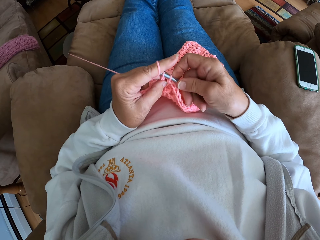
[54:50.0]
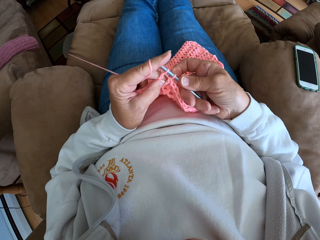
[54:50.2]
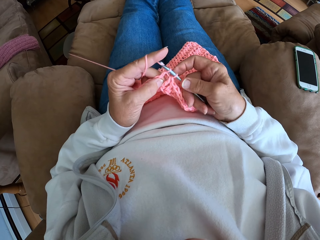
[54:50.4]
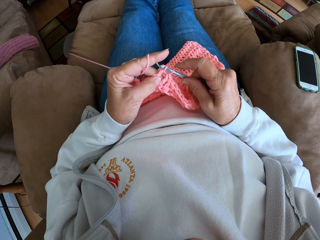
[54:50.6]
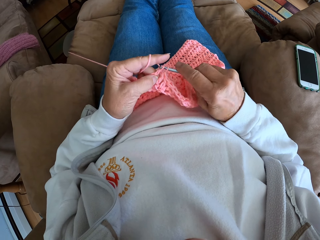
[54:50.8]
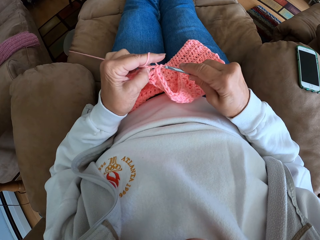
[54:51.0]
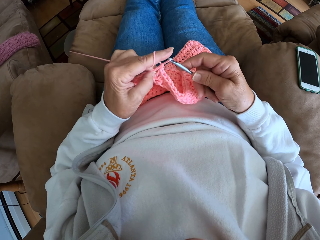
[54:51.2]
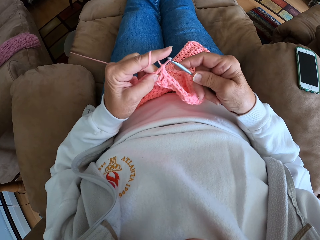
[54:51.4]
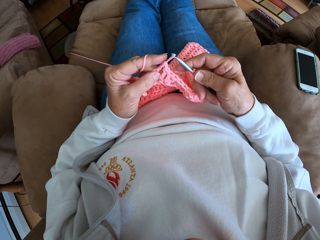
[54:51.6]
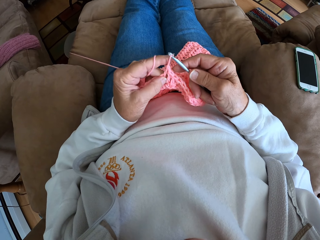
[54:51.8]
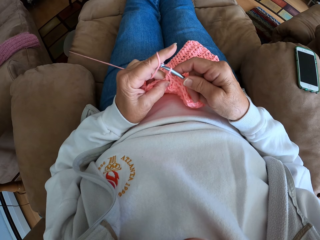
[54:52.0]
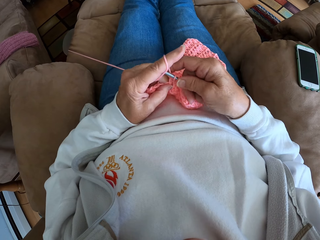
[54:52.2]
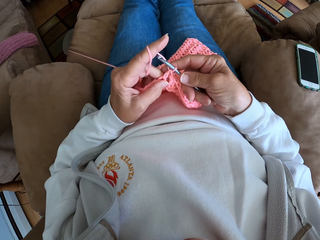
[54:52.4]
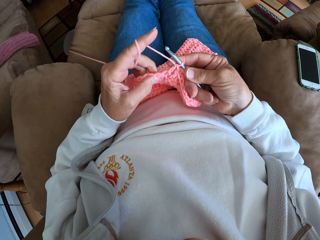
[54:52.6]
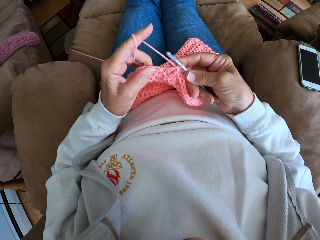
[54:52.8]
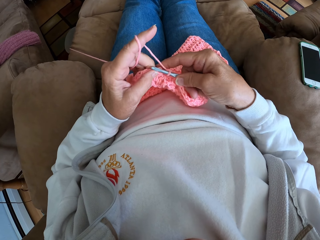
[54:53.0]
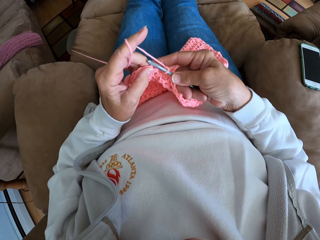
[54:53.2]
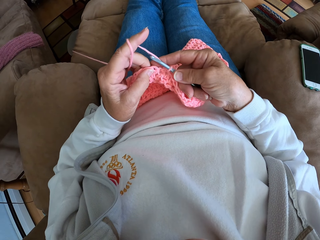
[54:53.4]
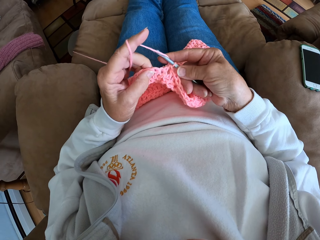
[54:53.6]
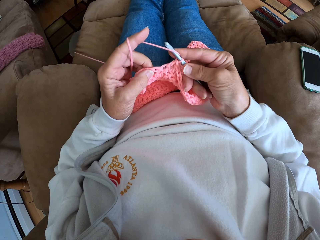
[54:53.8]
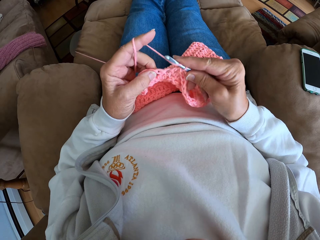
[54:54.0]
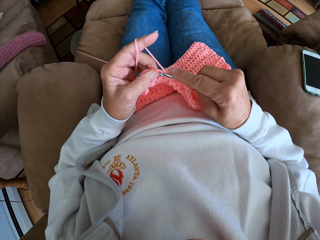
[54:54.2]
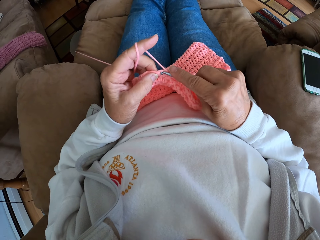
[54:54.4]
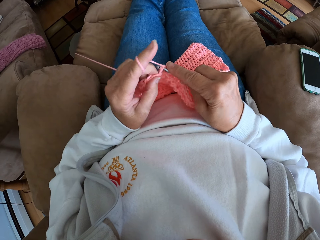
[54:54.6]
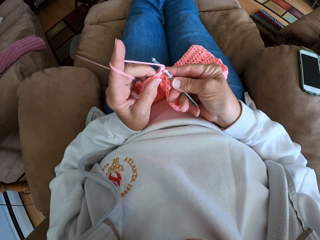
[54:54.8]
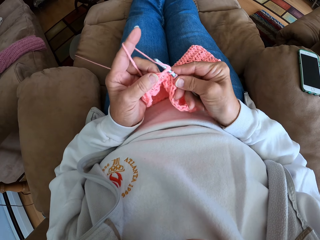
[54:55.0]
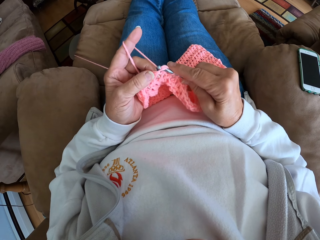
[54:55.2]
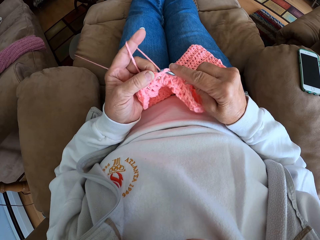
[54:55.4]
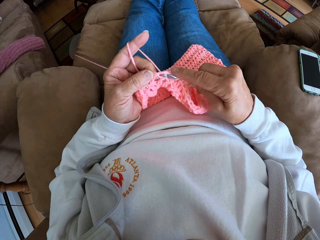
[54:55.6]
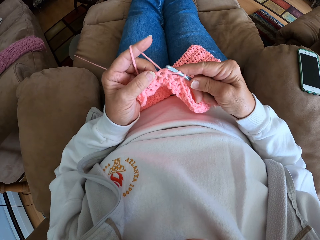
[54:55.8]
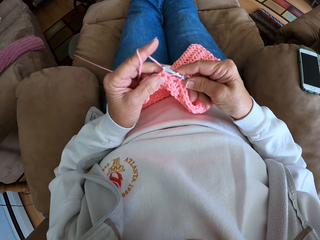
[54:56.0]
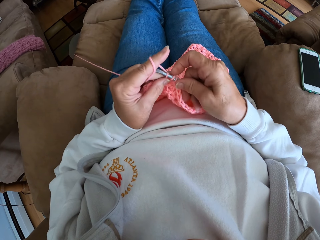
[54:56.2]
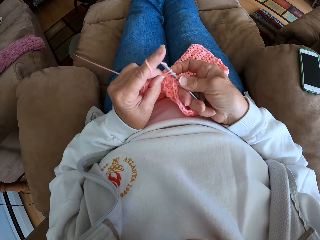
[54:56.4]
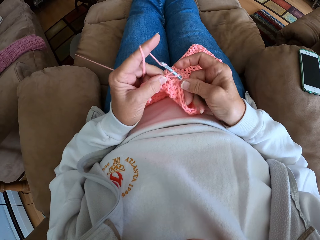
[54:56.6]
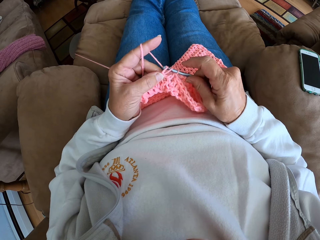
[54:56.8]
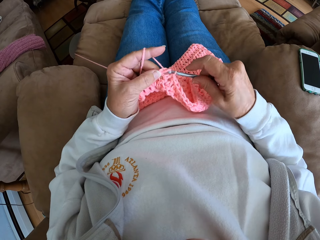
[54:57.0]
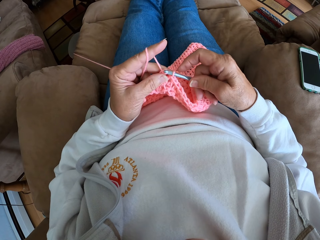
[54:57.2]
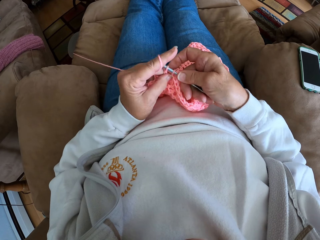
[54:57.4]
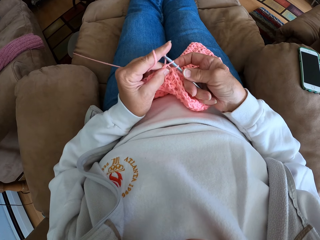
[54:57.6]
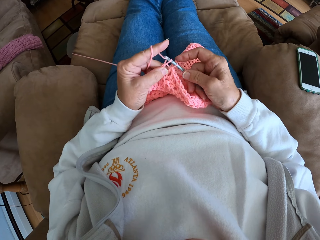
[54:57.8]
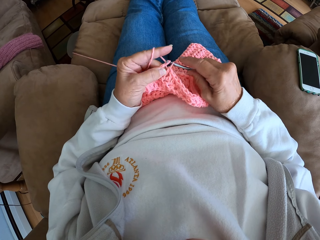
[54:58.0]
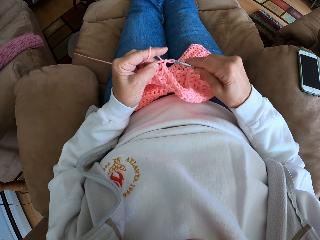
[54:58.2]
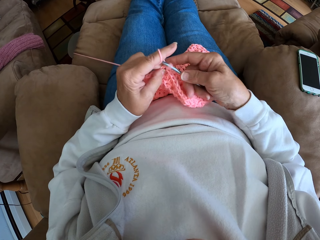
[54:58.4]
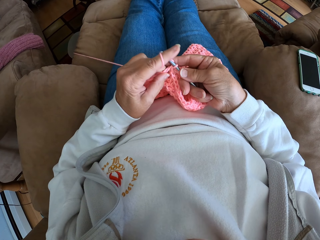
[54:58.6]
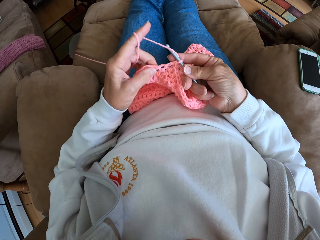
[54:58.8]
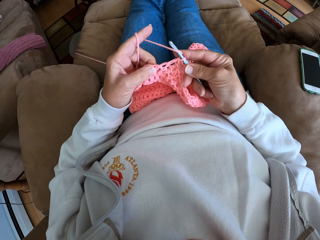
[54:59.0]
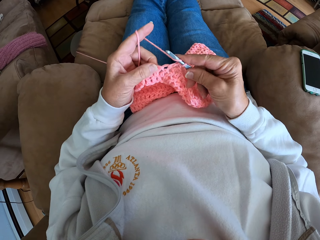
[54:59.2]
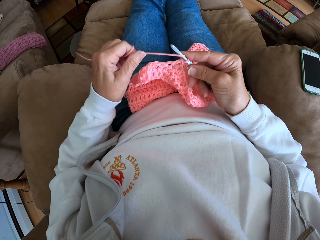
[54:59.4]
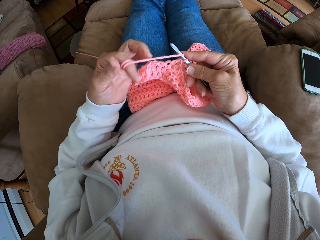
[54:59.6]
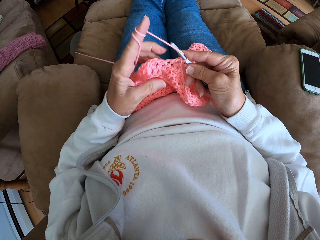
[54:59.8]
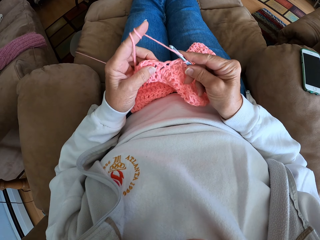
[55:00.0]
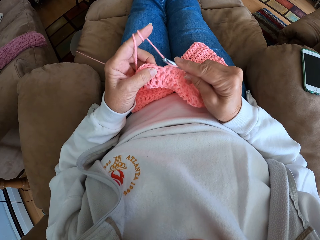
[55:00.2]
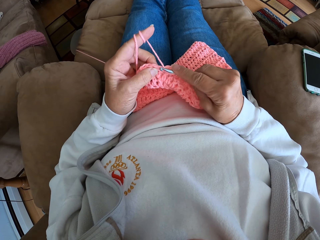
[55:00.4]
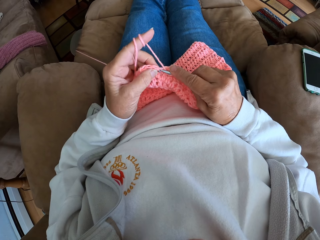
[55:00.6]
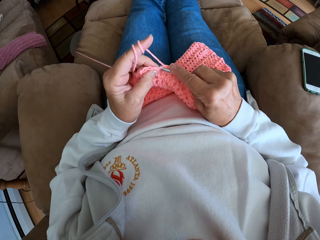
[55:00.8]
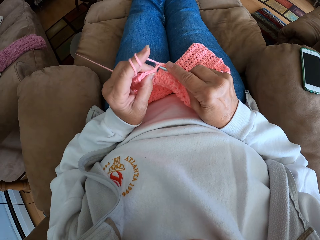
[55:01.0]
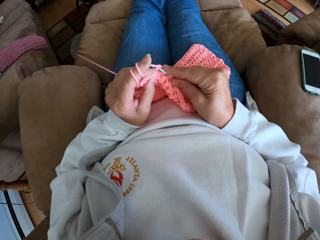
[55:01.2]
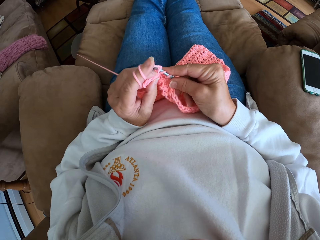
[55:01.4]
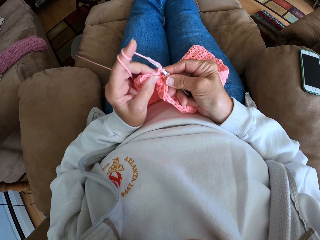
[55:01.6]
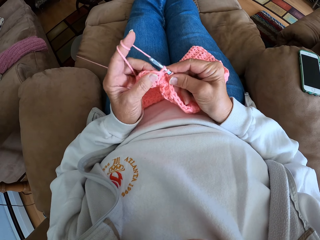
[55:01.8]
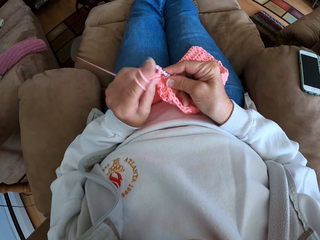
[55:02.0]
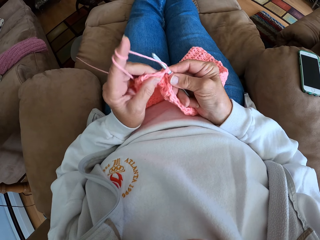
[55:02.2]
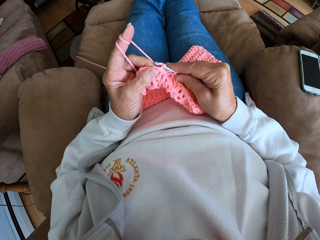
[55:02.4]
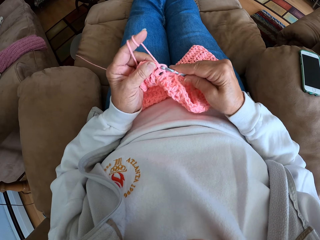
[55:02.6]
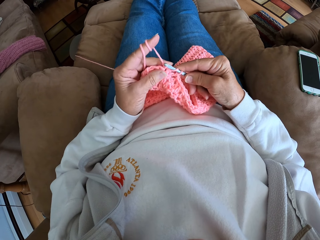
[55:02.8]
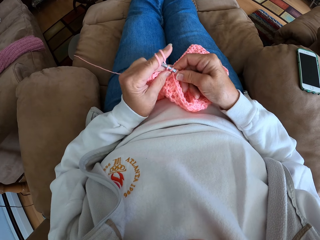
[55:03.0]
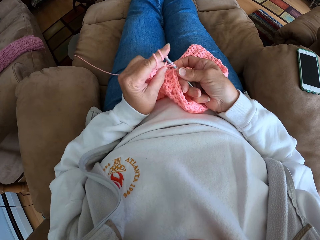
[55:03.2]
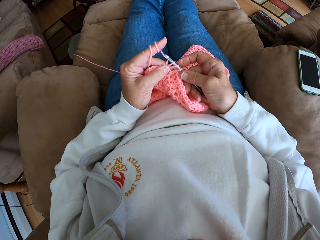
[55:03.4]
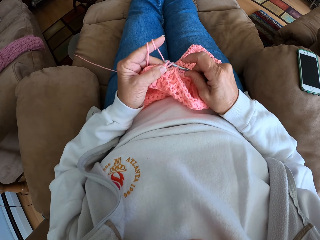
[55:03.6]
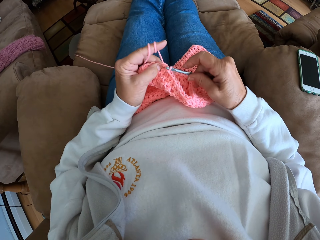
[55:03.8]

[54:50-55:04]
The camera wearer twists the yarn around her left hand again. She continues crocheting with the yarn.

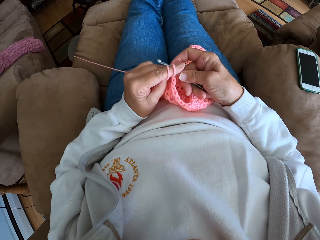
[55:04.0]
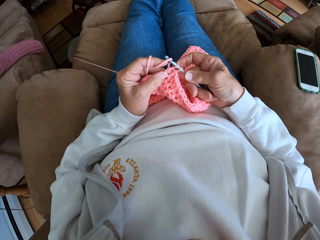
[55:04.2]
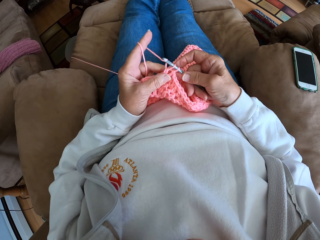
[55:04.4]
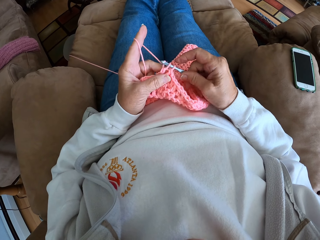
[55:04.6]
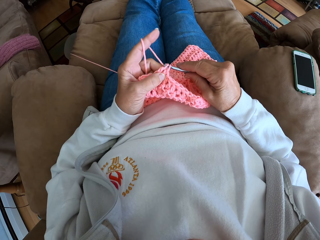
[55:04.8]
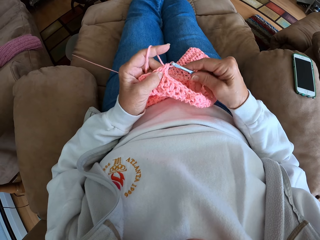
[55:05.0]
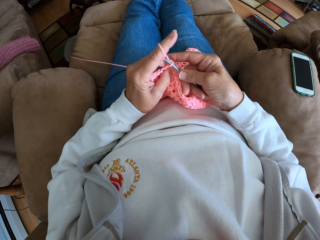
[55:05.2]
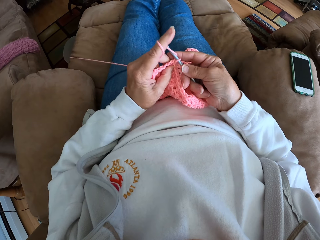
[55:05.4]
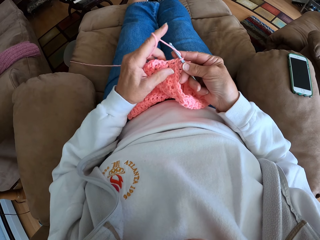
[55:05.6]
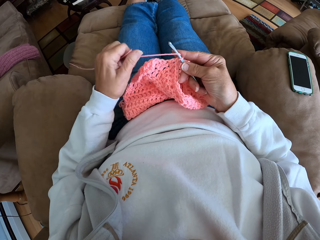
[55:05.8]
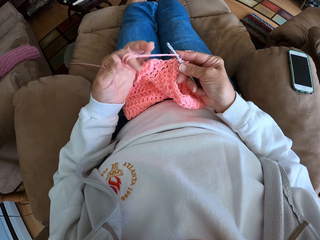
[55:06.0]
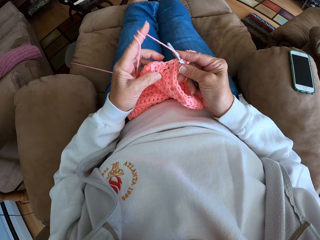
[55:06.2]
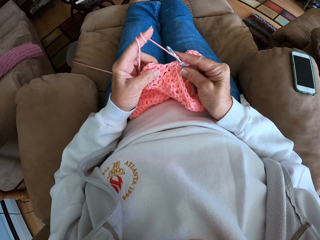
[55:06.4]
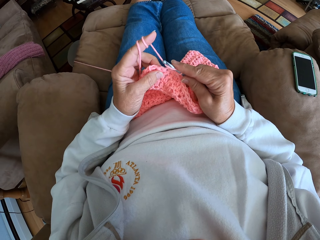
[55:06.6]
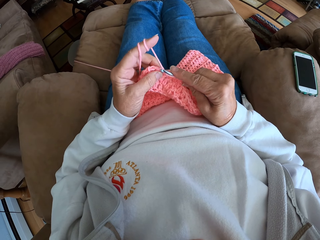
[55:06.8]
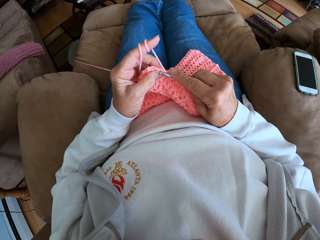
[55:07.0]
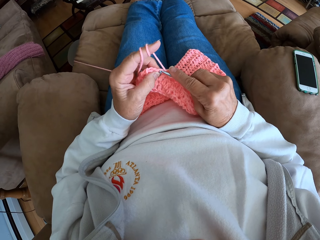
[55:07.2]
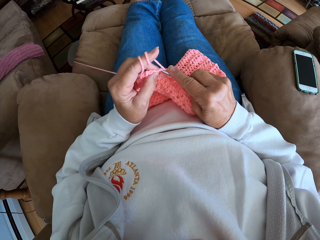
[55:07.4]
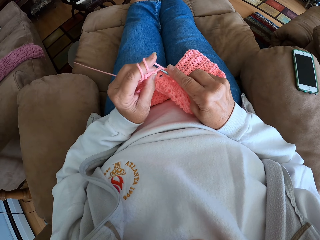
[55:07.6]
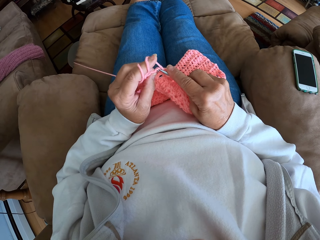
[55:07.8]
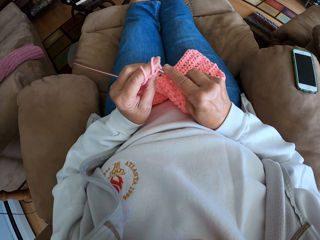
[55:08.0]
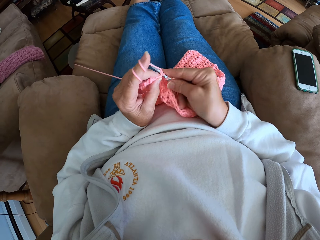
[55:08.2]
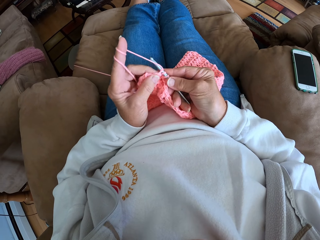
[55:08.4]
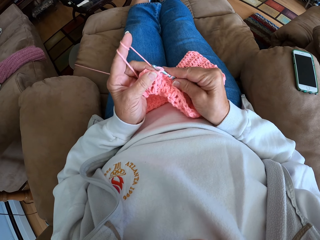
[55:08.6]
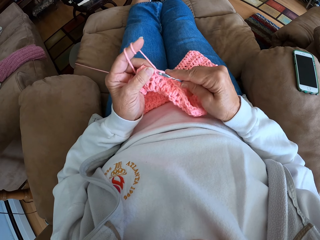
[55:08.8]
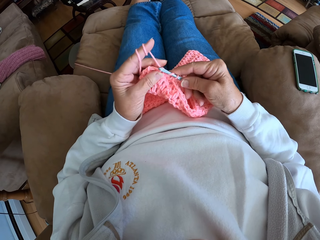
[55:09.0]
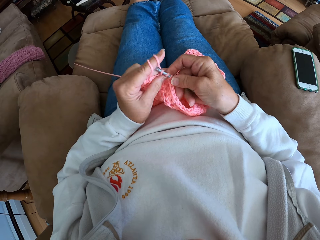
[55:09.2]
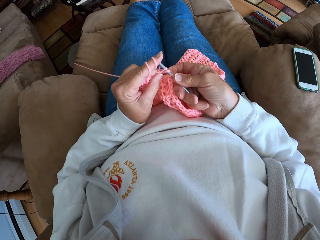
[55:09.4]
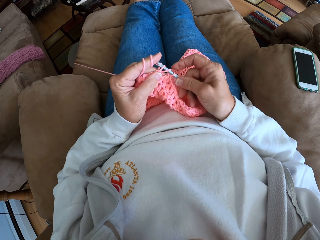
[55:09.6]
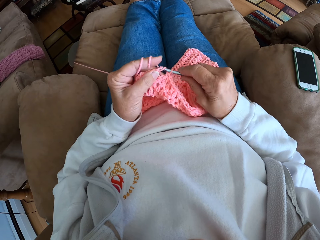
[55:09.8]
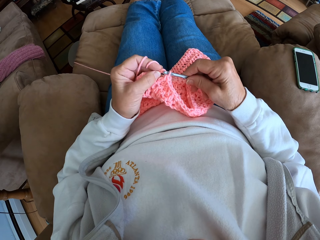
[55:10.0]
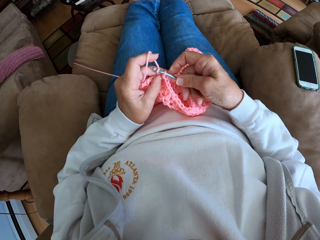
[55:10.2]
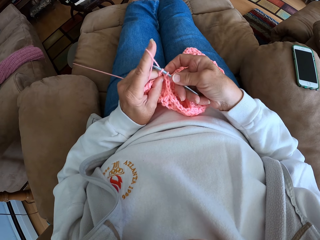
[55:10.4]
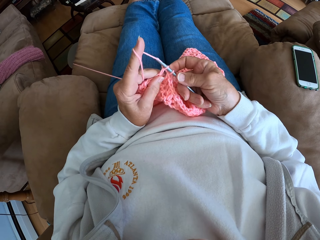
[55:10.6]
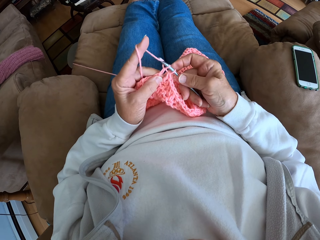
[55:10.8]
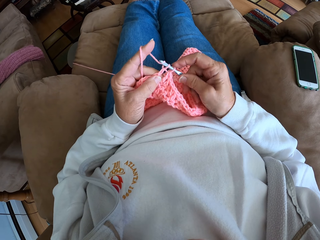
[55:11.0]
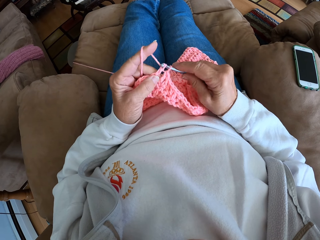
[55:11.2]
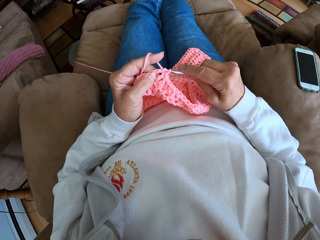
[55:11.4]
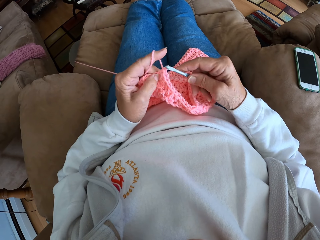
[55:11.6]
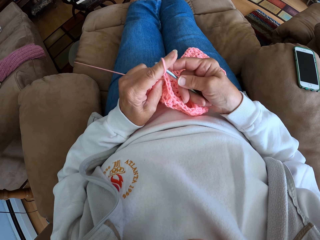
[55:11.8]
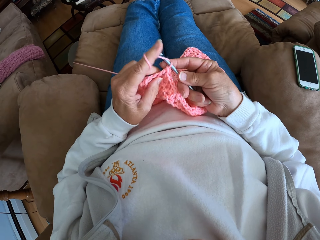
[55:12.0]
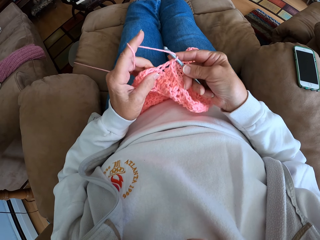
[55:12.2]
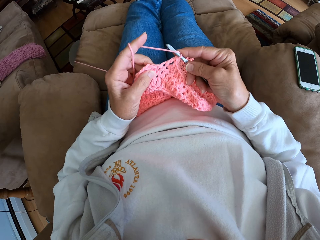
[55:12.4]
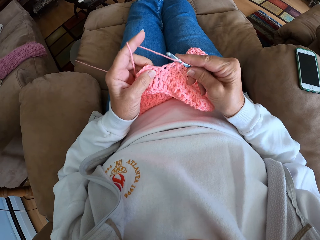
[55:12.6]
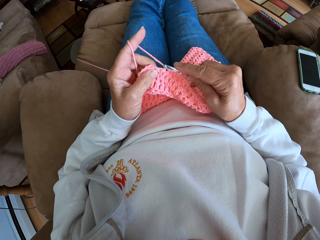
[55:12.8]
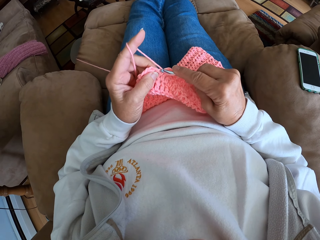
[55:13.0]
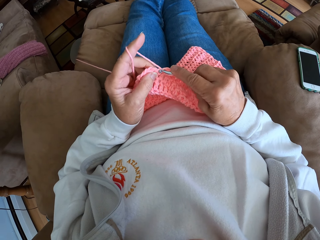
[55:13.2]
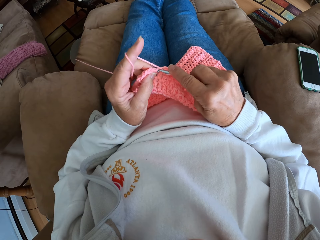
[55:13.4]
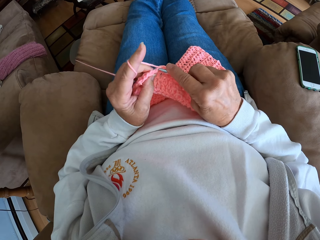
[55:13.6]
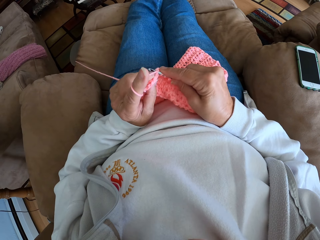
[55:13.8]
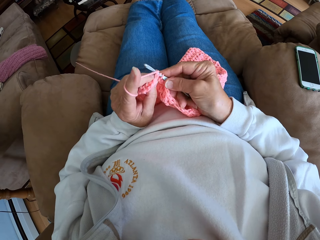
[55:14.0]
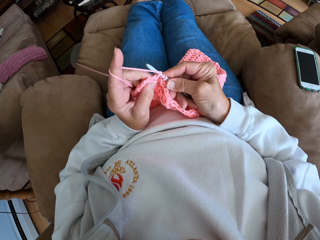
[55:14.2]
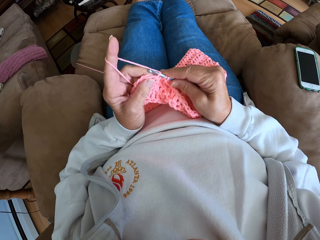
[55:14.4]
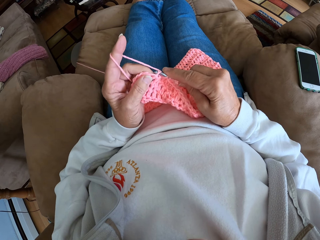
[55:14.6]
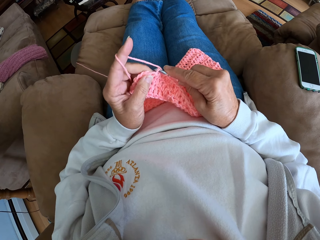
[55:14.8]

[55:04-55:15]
The camera wearer twists the yarn around her left hand again. She continues crocheting with the yarn.
